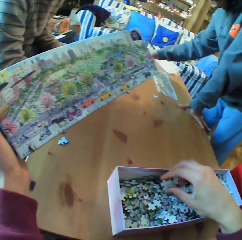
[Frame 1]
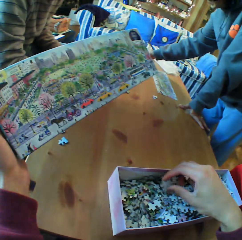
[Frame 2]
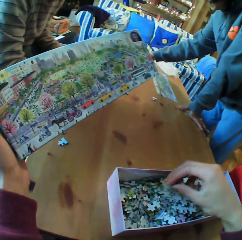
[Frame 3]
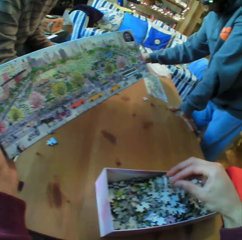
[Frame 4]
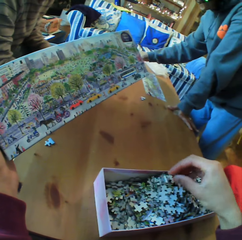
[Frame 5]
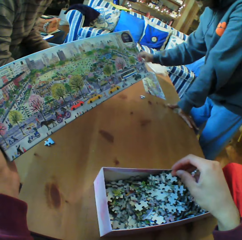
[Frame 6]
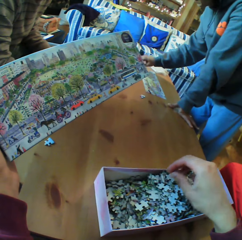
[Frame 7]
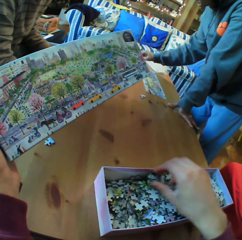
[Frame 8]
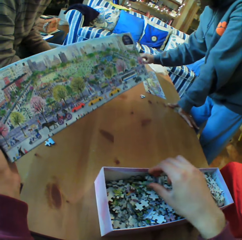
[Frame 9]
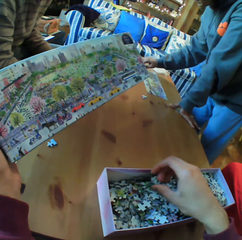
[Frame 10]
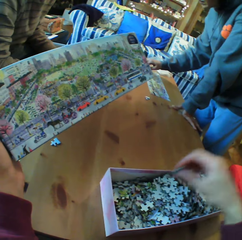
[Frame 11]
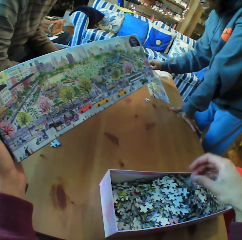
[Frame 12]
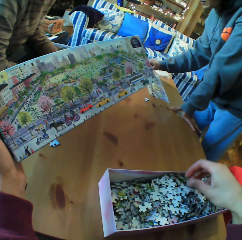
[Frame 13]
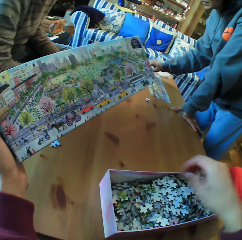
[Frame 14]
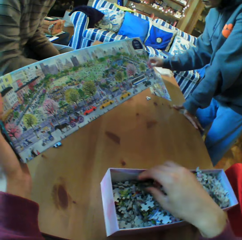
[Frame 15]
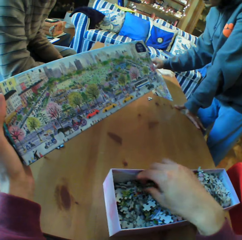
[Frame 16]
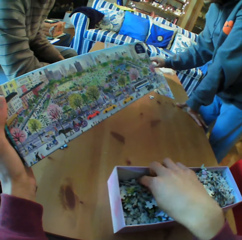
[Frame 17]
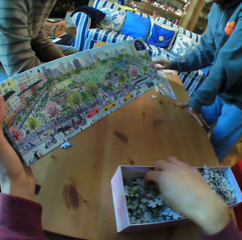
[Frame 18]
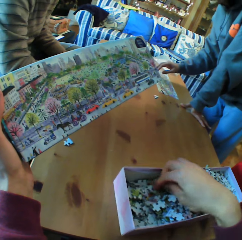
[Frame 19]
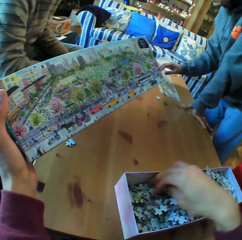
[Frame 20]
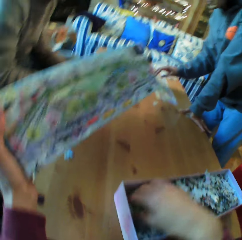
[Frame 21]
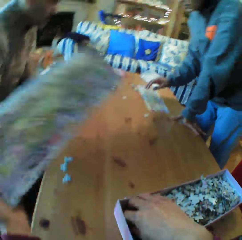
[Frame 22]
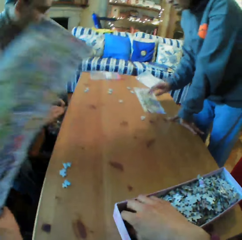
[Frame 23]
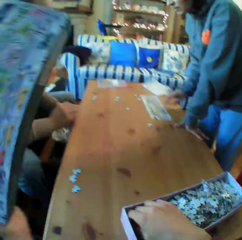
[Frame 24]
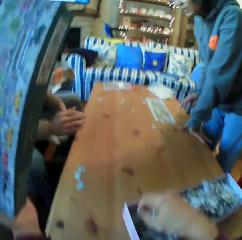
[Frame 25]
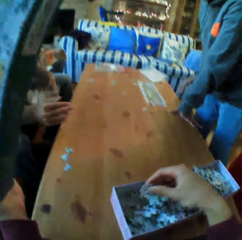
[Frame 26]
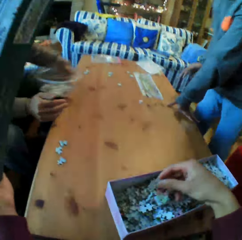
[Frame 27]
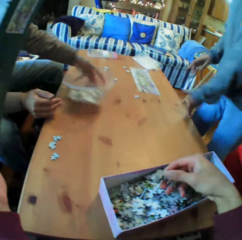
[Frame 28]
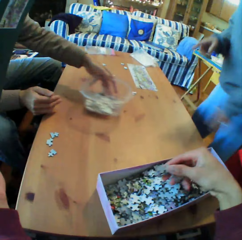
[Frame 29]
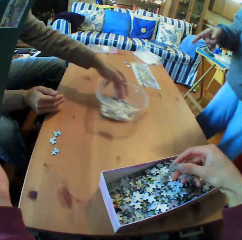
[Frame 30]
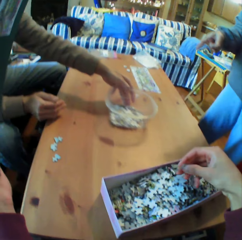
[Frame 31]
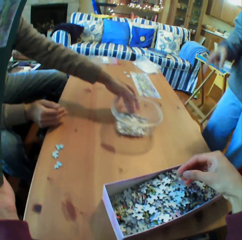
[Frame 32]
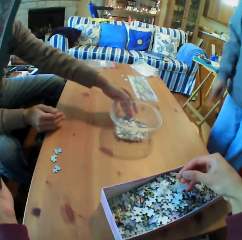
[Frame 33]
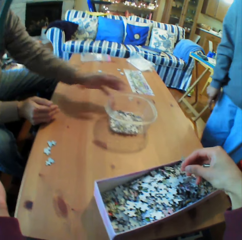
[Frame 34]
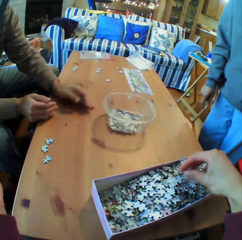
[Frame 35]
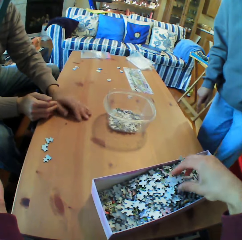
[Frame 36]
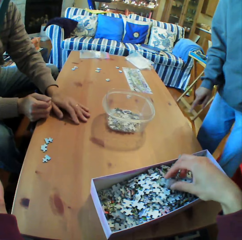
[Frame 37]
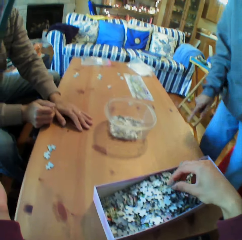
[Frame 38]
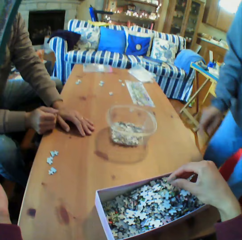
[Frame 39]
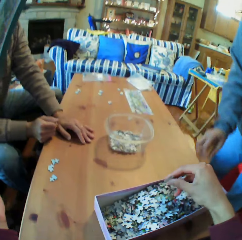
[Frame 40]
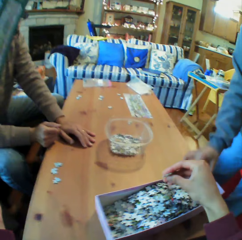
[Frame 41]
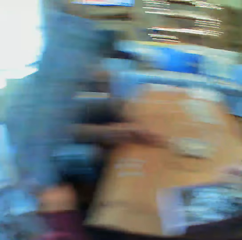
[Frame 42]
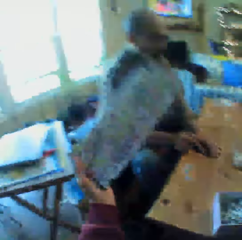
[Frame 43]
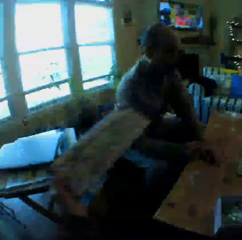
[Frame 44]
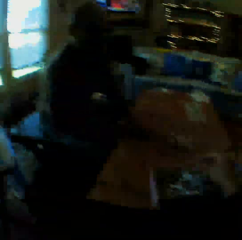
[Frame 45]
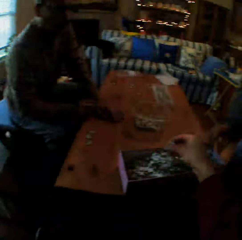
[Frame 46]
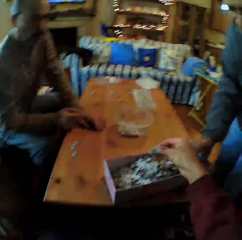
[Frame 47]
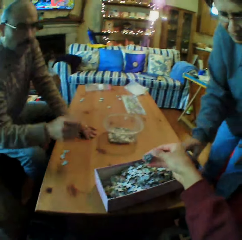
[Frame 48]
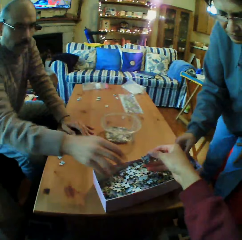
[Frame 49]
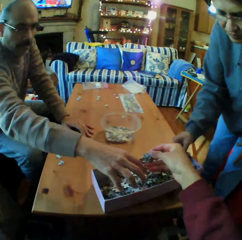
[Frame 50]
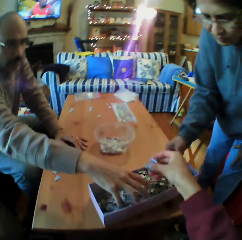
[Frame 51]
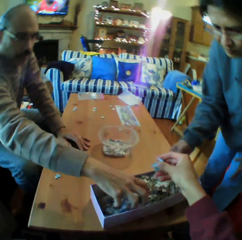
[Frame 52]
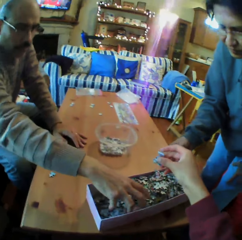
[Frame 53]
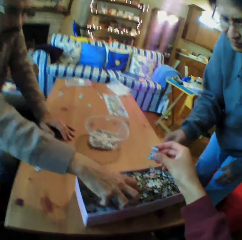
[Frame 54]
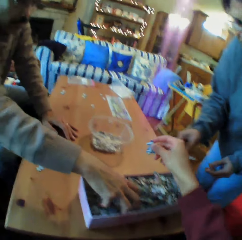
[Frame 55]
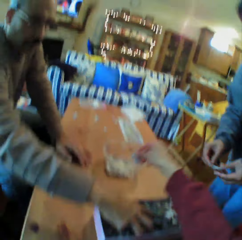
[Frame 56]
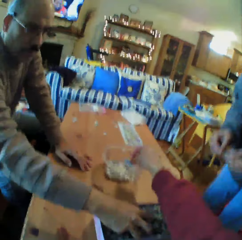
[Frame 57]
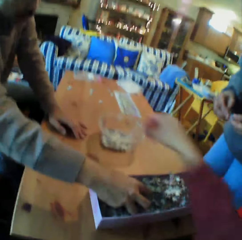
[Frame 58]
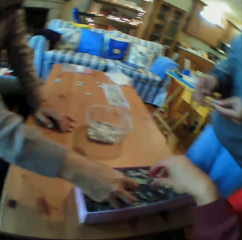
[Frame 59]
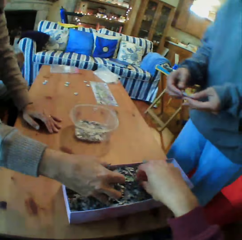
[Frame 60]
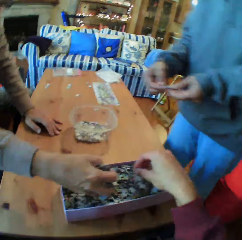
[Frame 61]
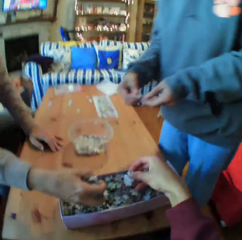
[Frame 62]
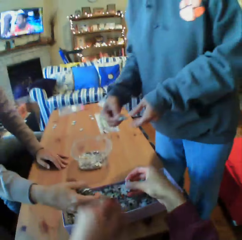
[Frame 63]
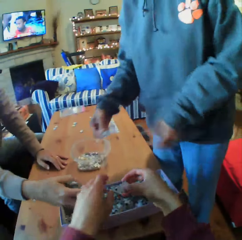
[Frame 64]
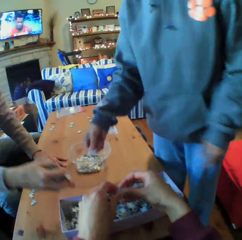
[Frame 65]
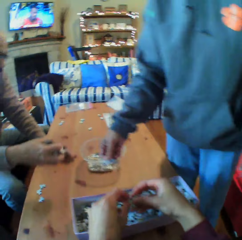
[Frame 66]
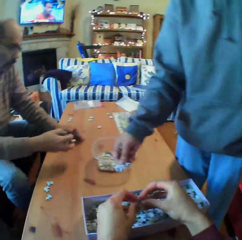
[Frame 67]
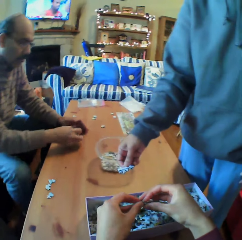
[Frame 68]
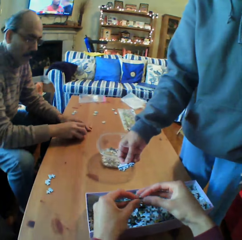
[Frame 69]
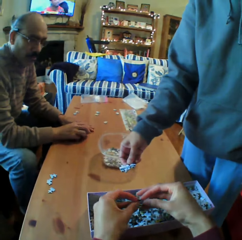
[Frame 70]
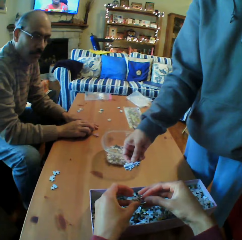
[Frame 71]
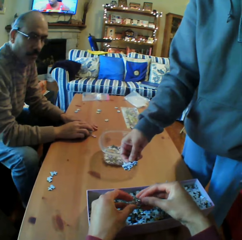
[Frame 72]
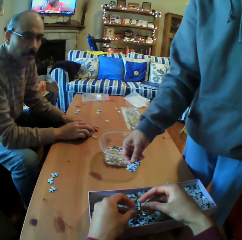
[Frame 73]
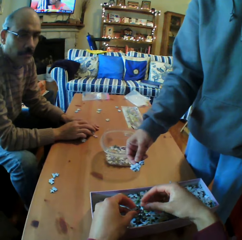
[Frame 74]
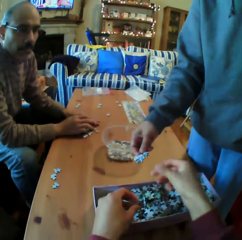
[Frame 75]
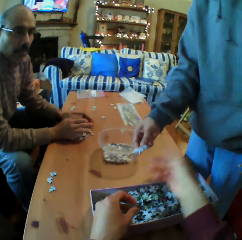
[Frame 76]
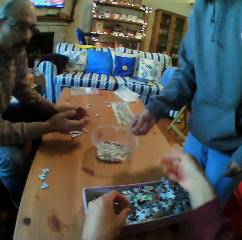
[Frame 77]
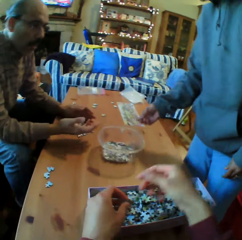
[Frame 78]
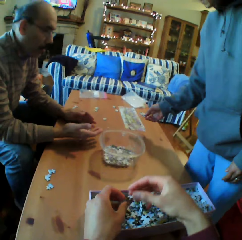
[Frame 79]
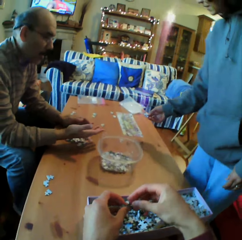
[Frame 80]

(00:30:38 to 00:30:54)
A man puts the dish on the table. The camera wearer looks around the room. They pick up the Jenga pieces in the box. A person picks puzzle pieces. The camera wearer puts the Jenga pieces in the box. Another person talks. A woman looks at the Jenga pieces.

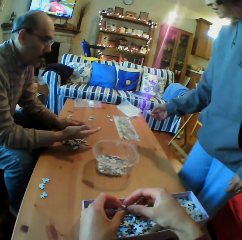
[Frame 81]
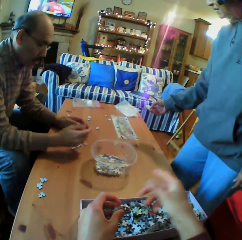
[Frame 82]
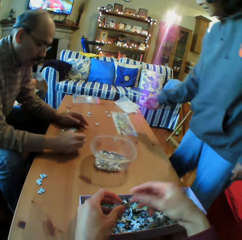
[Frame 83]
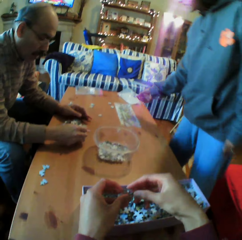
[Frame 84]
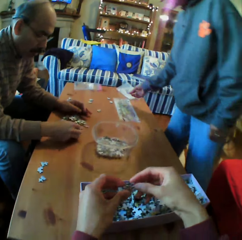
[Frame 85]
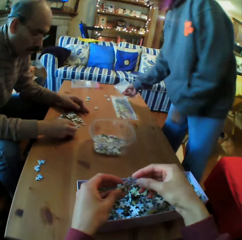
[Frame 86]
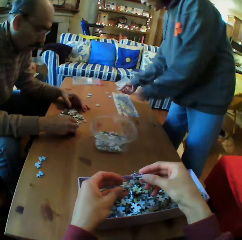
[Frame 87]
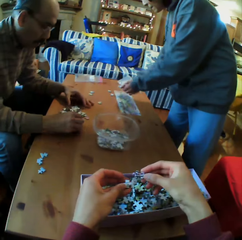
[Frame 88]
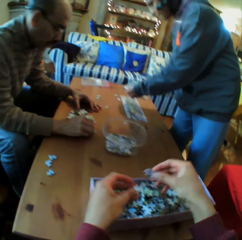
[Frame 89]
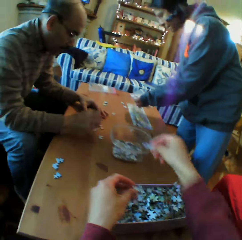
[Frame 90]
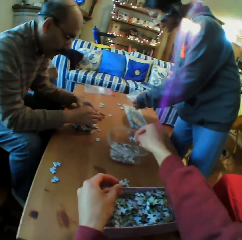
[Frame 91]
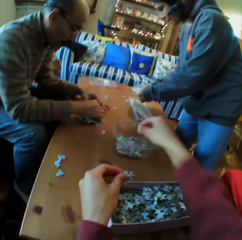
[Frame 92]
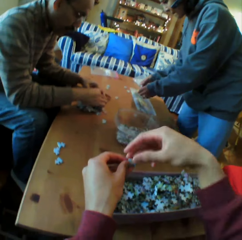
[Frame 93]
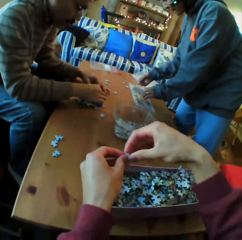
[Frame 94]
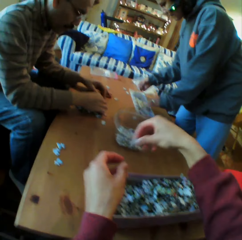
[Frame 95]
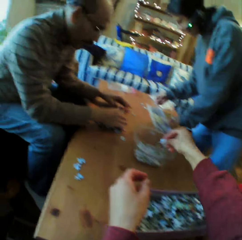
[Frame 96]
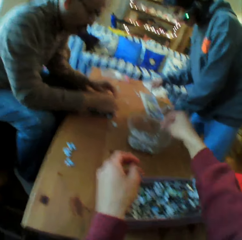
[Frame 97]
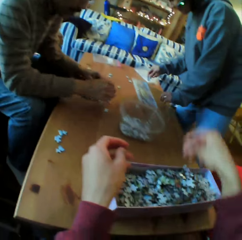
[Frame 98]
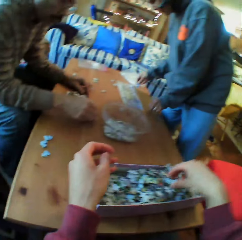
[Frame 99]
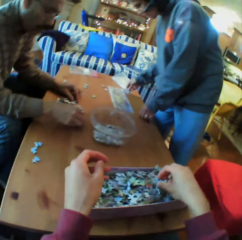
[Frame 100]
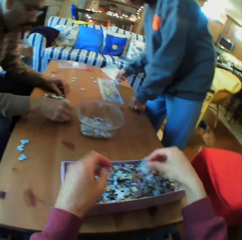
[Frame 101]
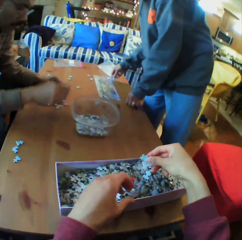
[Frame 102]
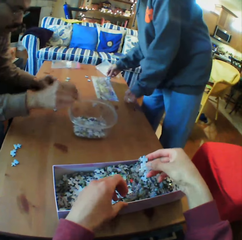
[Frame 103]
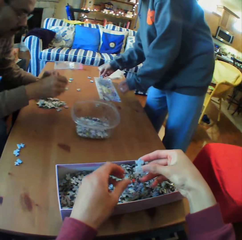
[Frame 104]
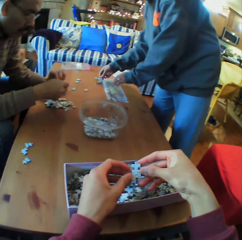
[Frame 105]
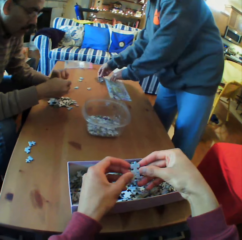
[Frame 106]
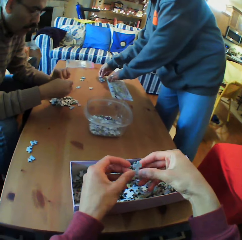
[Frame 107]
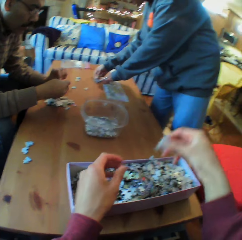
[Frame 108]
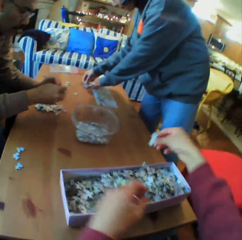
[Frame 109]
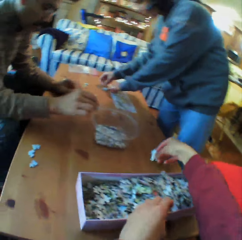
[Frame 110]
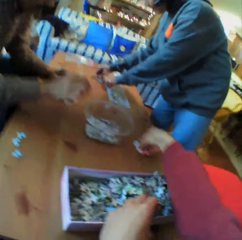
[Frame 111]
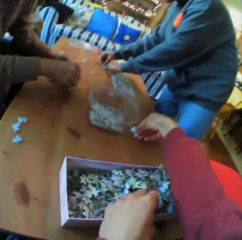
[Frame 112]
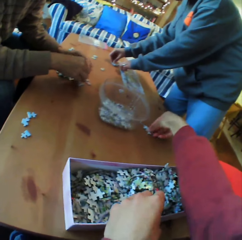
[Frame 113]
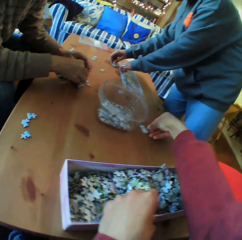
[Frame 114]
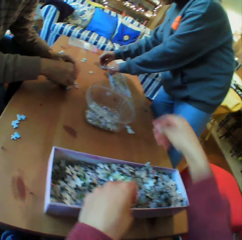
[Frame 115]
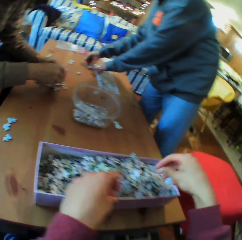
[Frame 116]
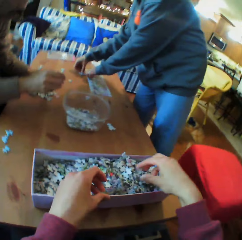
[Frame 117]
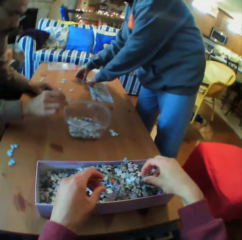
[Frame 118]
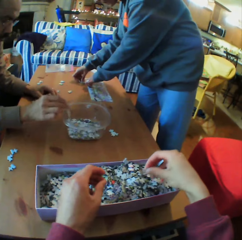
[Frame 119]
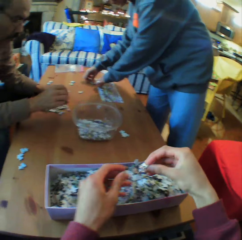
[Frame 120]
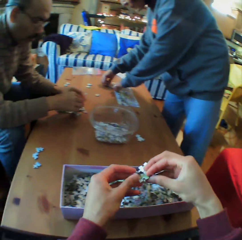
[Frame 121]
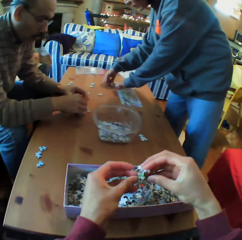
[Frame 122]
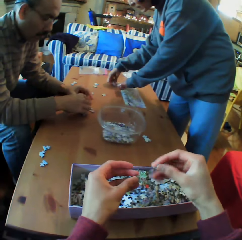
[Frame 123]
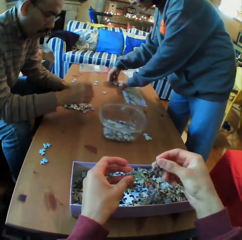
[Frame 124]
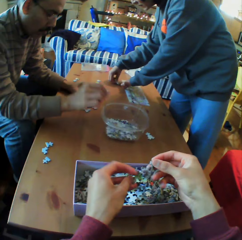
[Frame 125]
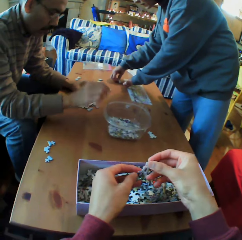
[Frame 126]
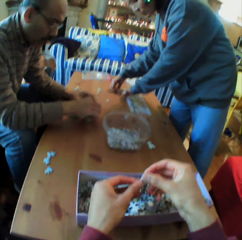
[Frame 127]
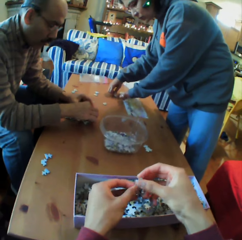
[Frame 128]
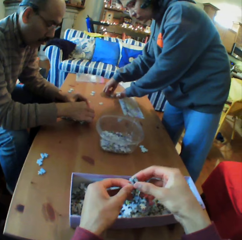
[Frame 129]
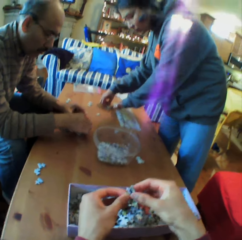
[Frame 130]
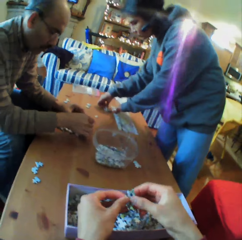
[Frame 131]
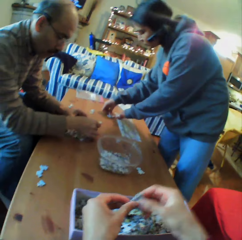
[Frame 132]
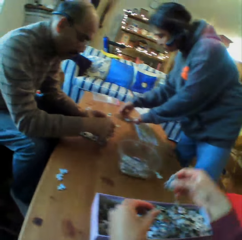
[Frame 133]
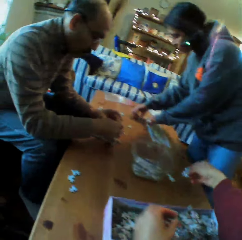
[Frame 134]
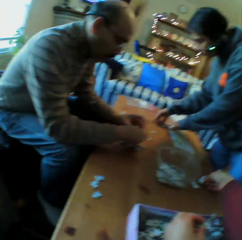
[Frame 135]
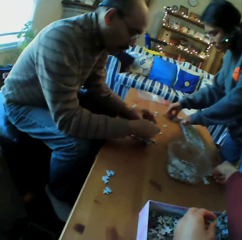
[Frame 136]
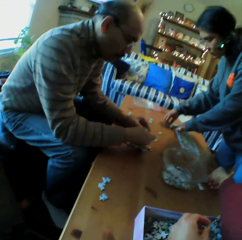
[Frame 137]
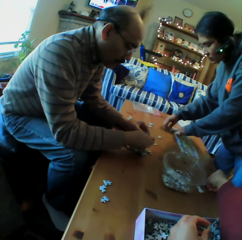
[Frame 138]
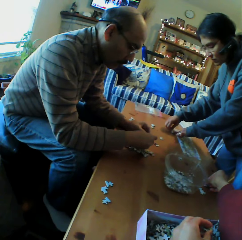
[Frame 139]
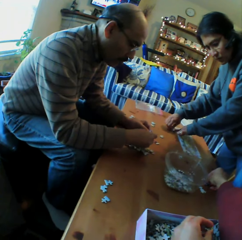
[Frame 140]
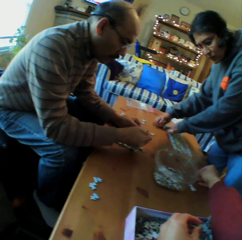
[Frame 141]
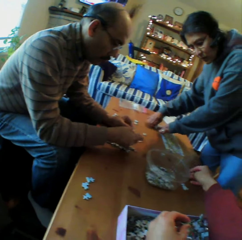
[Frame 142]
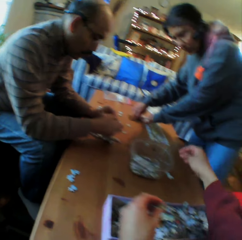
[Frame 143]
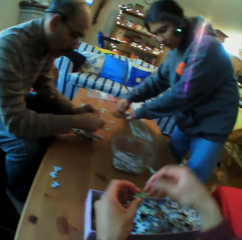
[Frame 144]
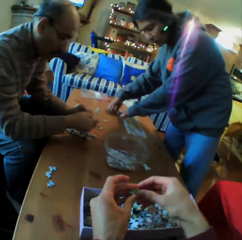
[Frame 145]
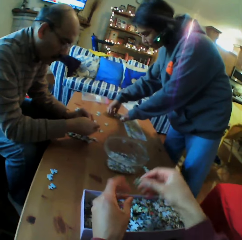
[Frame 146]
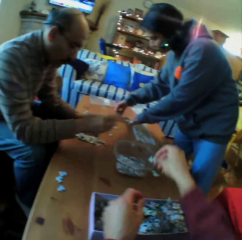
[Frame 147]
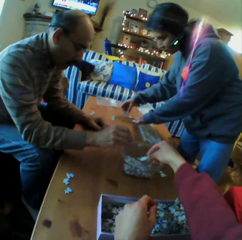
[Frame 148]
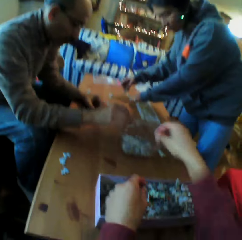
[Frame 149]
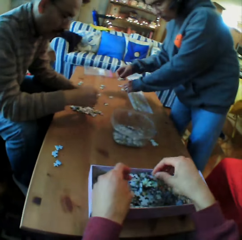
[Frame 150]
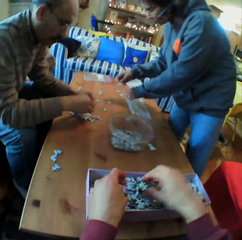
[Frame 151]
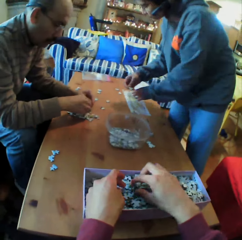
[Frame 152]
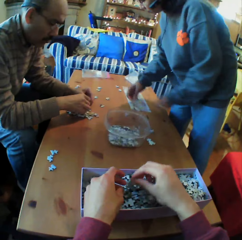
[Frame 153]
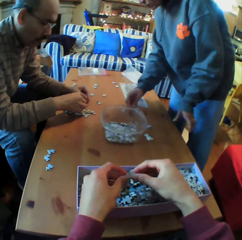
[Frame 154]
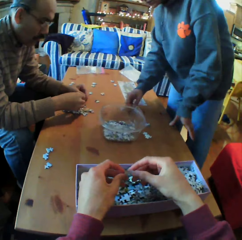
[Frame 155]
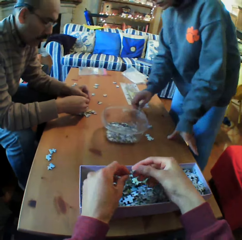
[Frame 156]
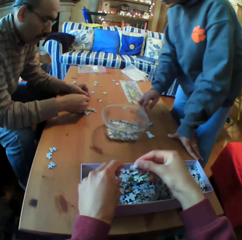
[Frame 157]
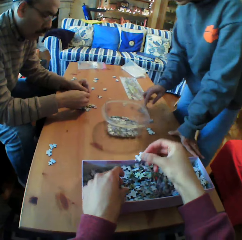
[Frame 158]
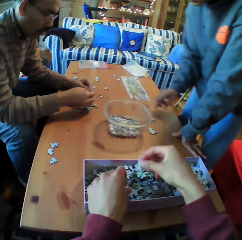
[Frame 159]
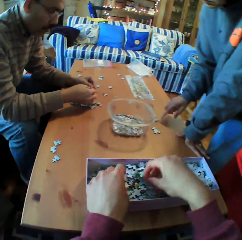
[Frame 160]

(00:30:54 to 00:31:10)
The camera wearer converses with a man. They put the Jenga pieces in the dish. A person puts a puzzle piece in a container. The camera wearer looks at the Jenga piece. They put the Jenga piece on the table. They pick the Jenga pieces from the box. They talk. They converse with the man. They put a puzzle piece in the container.
